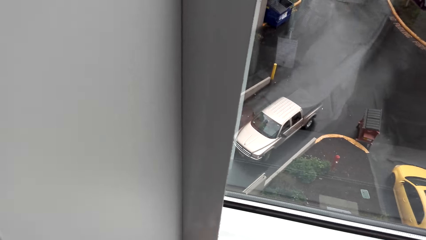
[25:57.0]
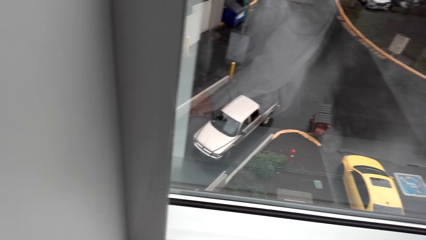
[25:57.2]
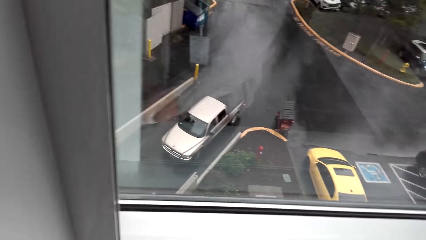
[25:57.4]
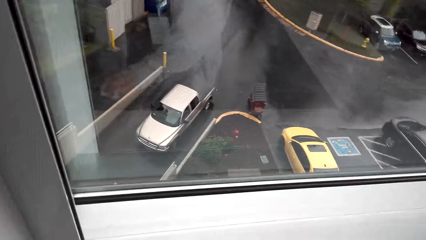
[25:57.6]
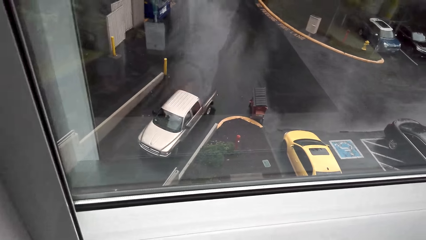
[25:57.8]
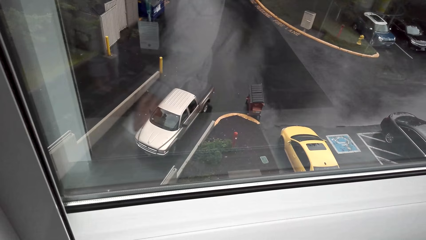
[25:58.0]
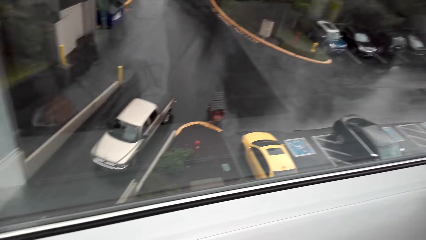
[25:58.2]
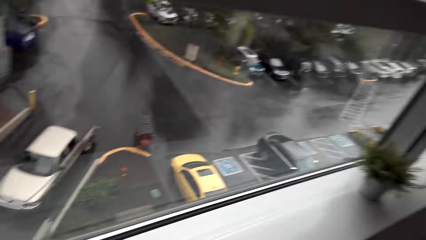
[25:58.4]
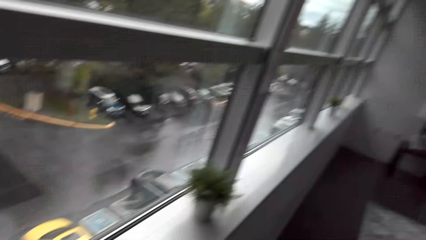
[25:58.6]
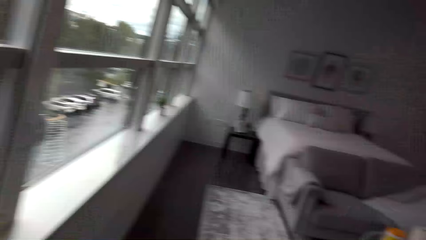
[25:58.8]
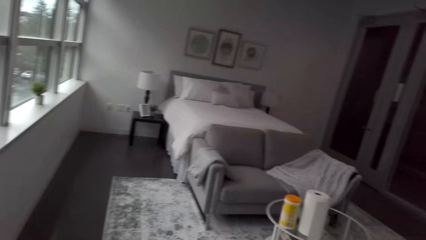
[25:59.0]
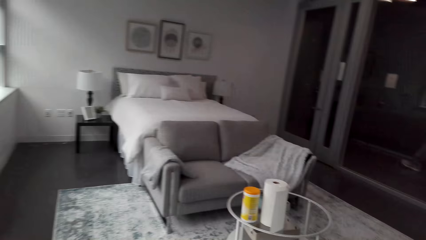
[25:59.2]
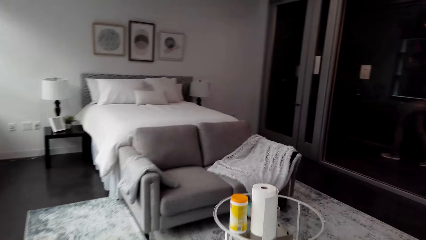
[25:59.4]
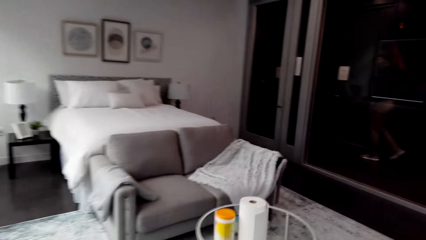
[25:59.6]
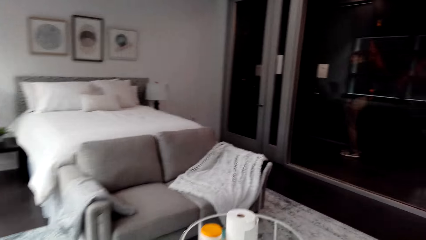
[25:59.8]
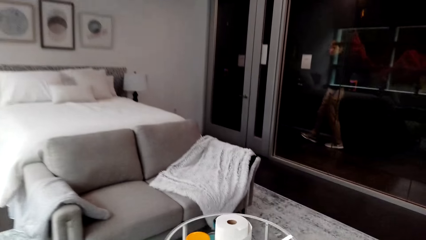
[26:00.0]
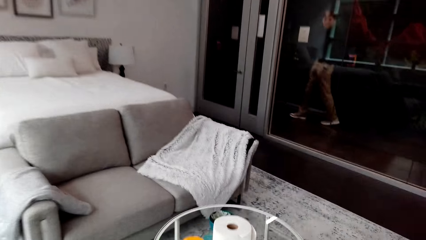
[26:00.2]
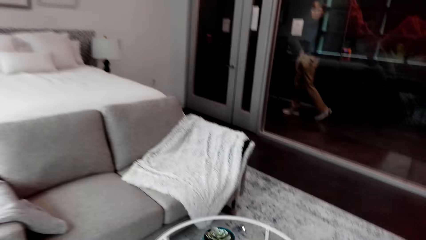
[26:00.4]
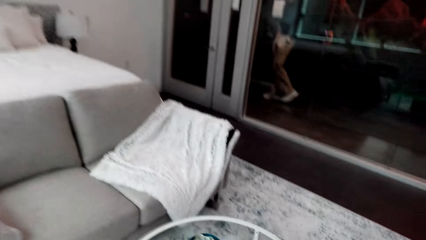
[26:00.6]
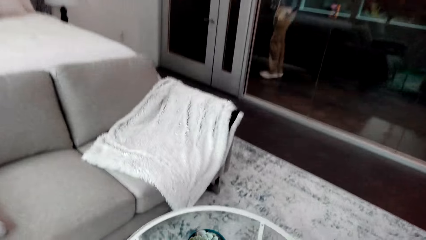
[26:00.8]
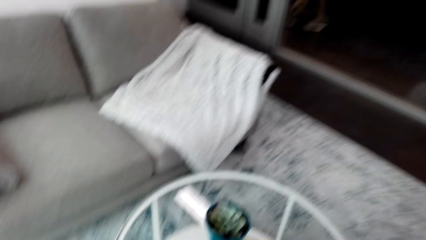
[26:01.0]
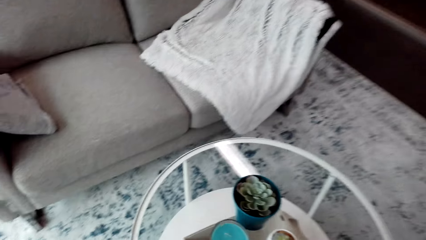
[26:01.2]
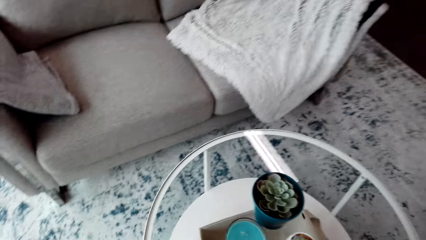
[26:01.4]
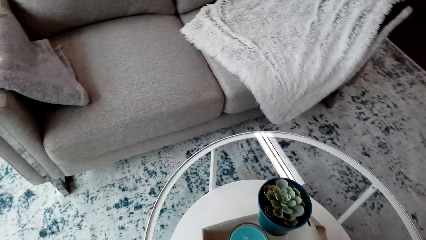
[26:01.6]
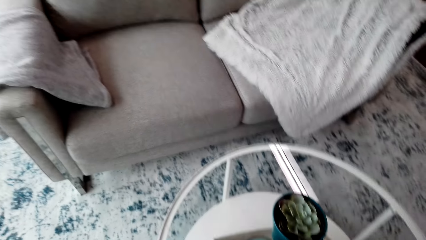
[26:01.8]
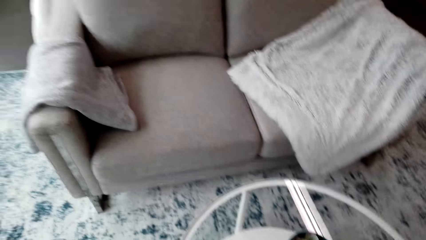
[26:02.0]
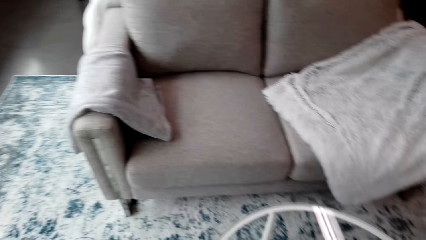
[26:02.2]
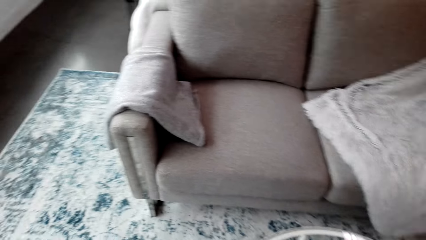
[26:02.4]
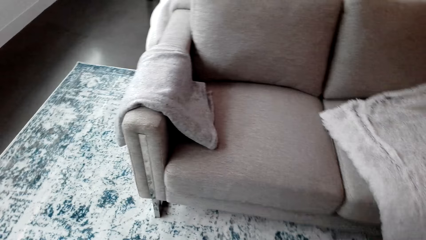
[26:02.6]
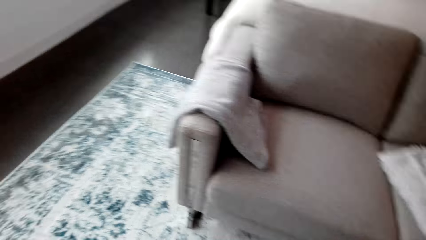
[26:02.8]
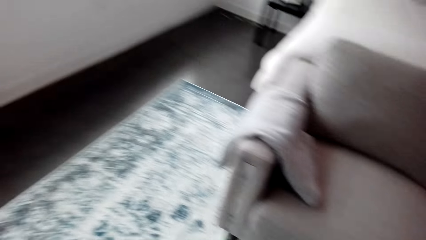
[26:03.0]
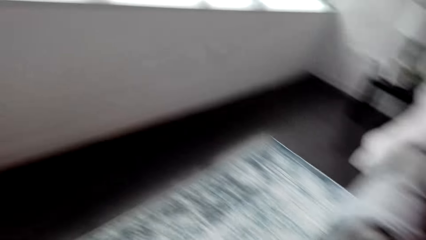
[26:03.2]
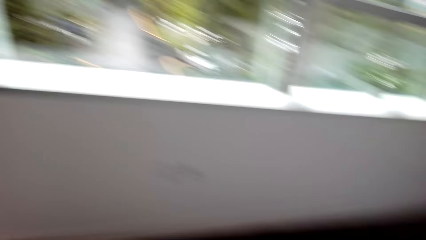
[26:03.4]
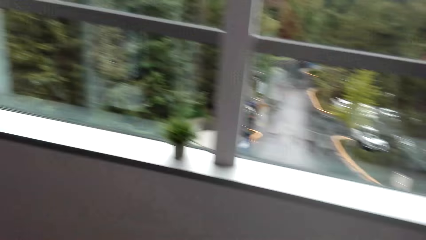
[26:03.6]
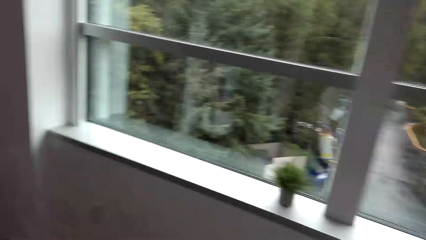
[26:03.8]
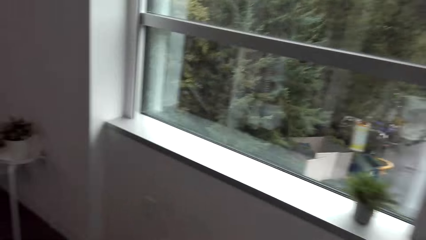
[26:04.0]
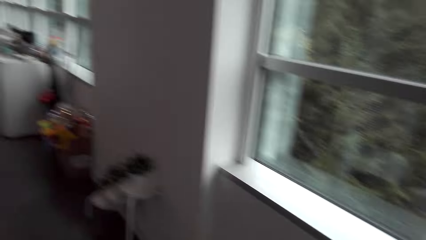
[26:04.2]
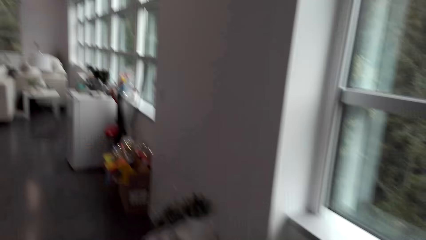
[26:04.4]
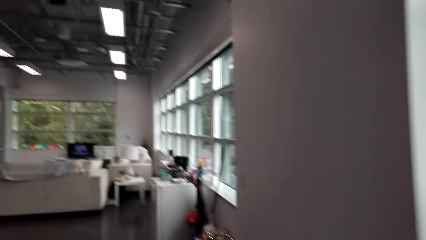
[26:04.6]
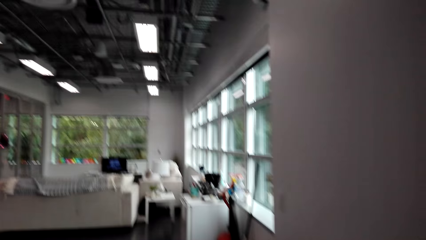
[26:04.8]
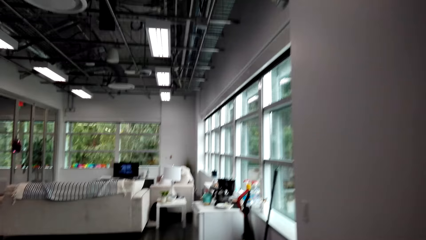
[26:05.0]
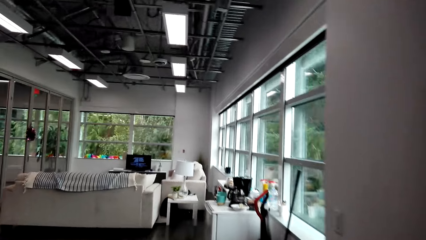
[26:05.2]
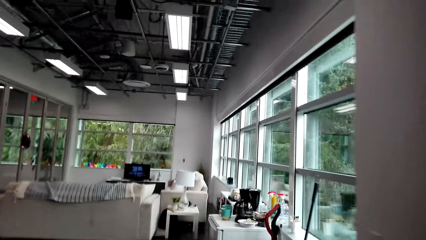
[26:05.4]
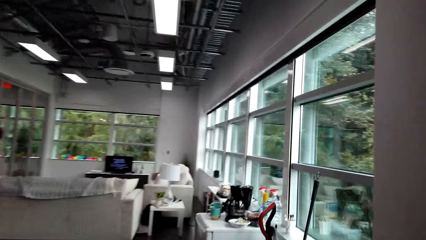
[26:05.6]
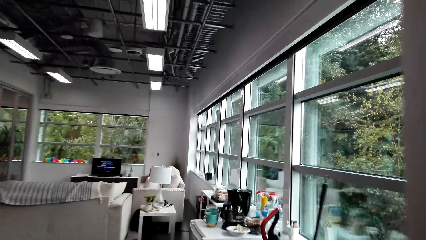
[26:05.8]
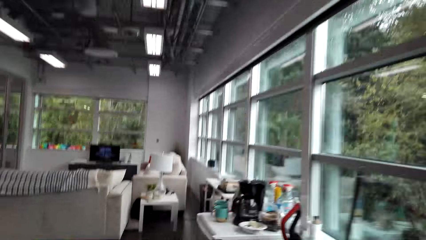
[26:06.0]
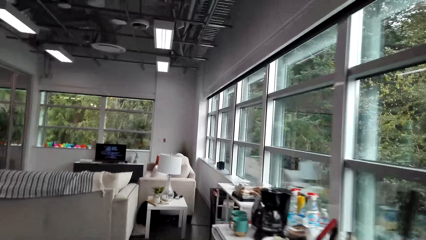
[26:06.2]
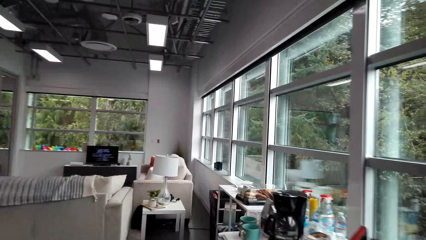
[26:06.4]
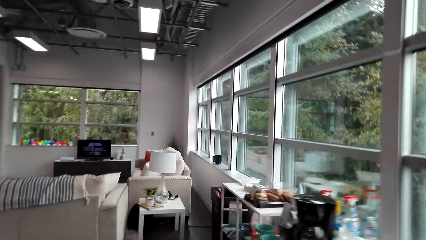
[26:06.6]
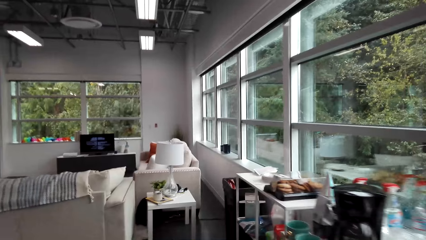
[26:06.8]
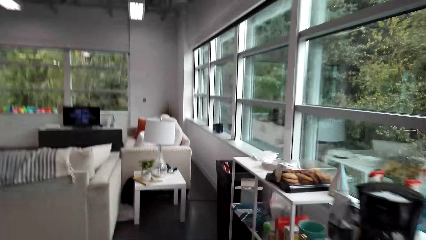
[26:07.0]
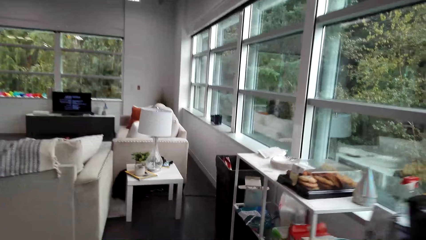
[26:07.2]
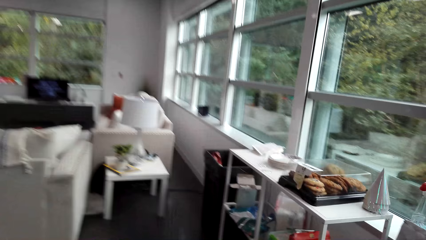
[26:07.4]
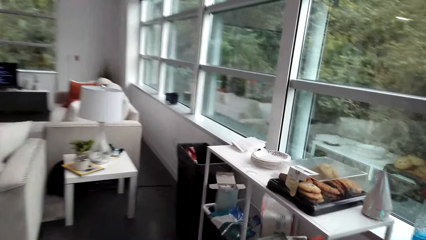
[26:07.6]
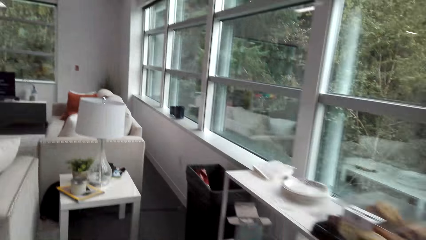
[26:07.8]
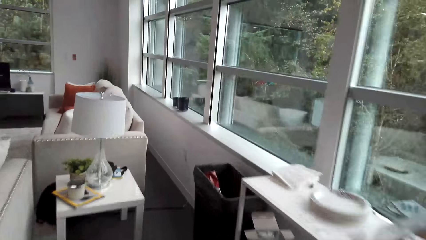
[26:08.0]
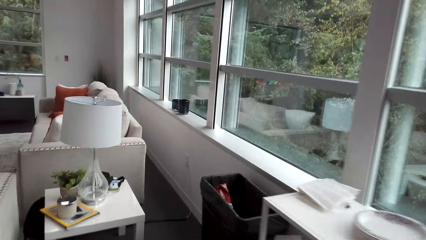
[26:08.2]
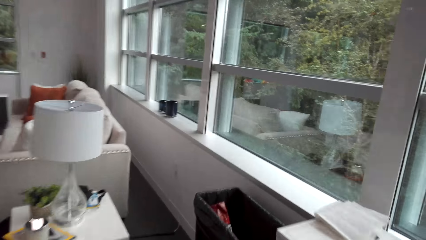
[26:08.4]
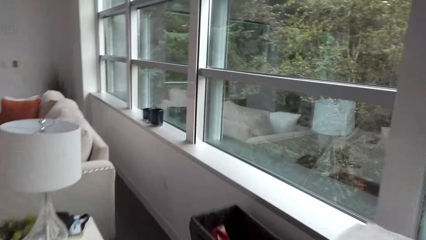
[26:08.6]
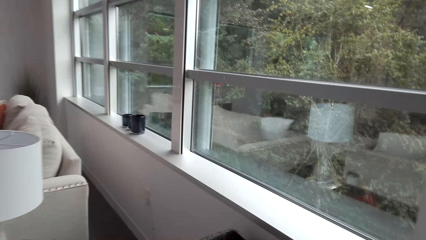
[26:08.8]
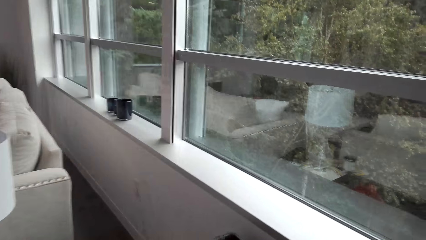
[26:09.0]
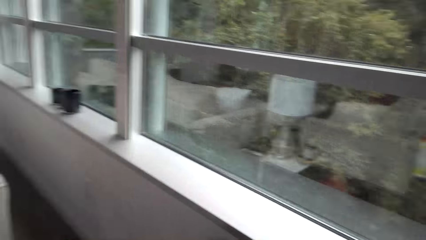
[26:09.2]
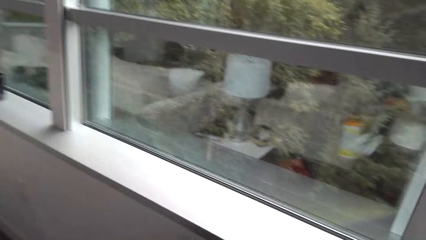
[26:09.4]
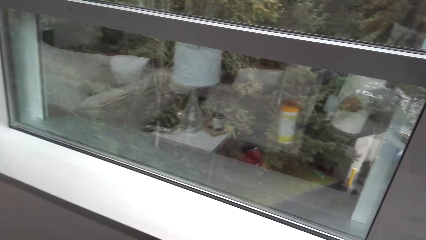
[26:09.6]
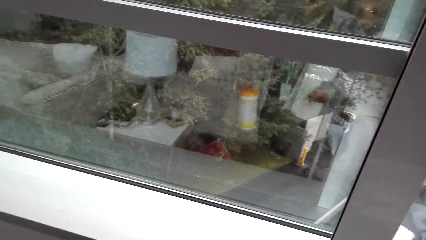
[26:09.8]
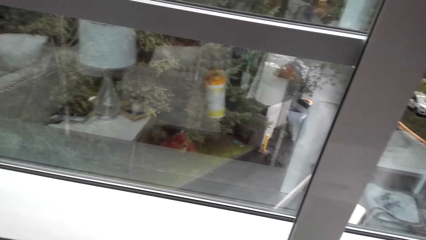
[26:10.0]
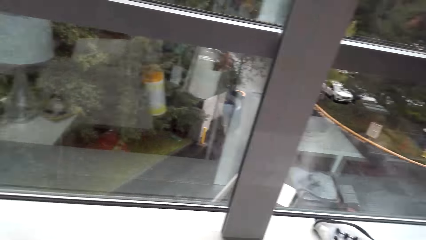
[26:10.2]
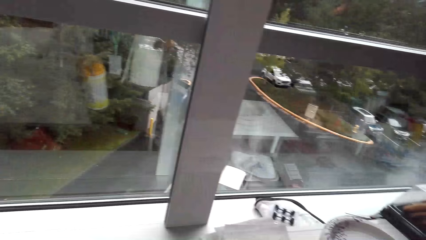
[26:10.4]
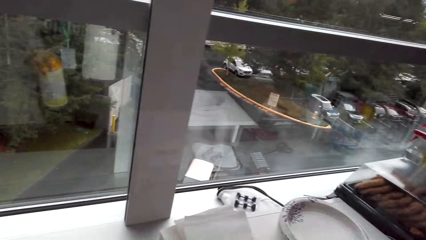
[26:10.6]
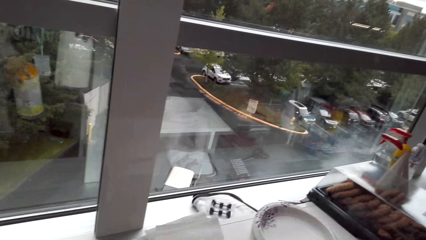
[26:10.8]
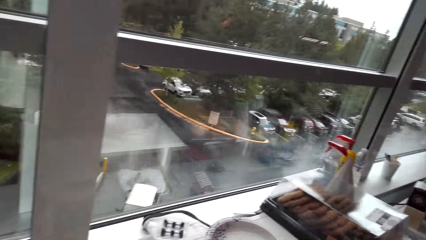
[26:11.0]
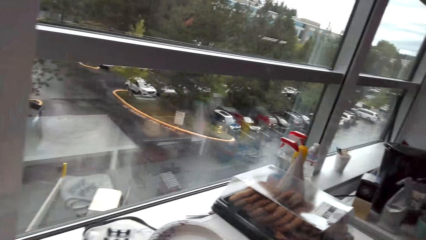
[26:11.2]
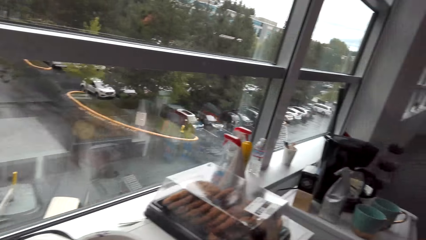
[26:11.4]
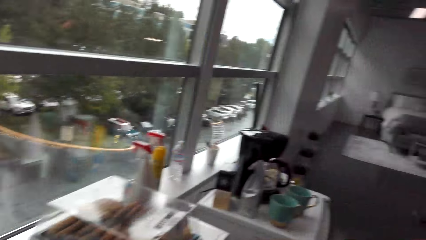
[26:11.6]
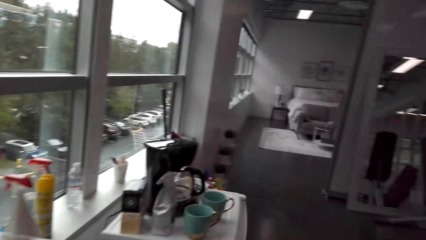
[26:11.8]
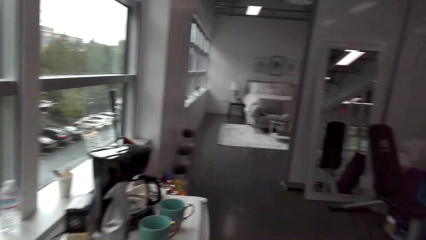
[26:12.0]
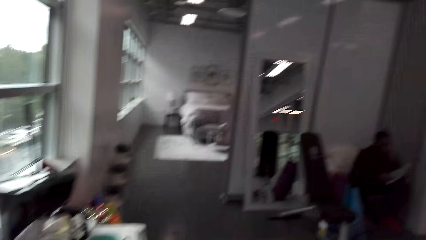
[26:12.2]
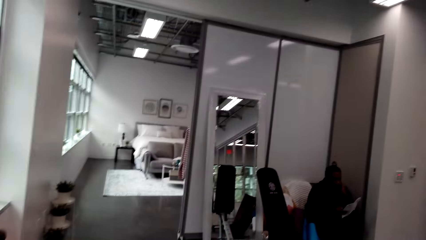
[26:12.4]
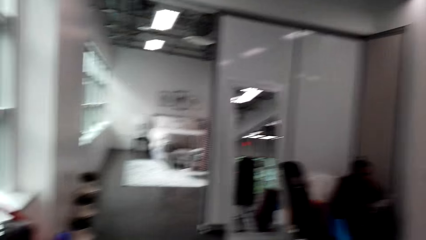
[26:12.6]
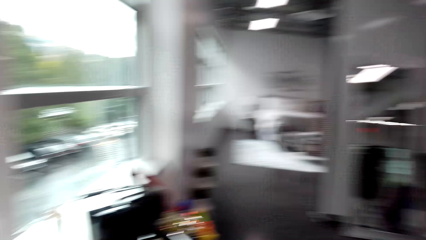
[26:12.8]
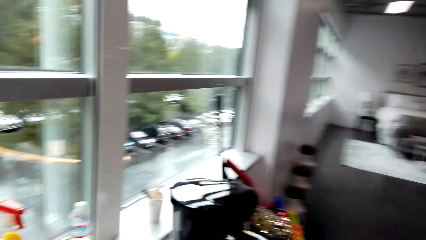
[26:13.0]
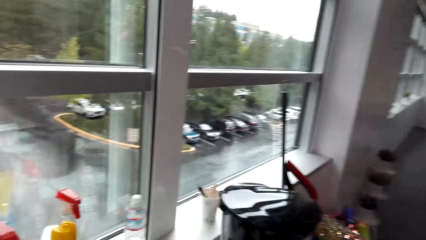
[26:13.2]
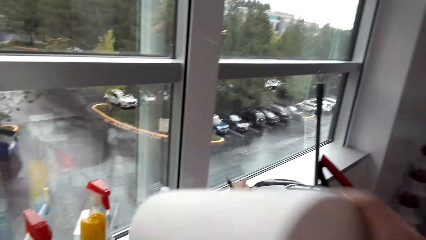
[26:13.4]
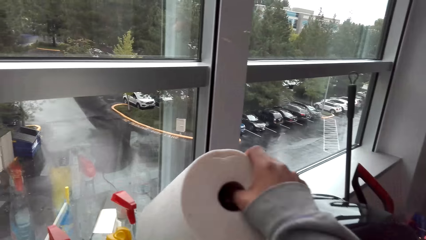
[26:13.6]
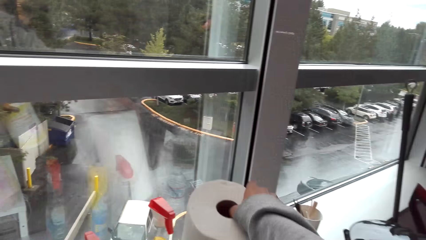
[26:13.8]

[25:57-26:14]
The camera wearer picks up the tissue towel roll and plastic container from the glass table. They move around the house. They throw the tissue towel roll inside a dustbin. They place the tissue towel roll and plastic container on the table.
